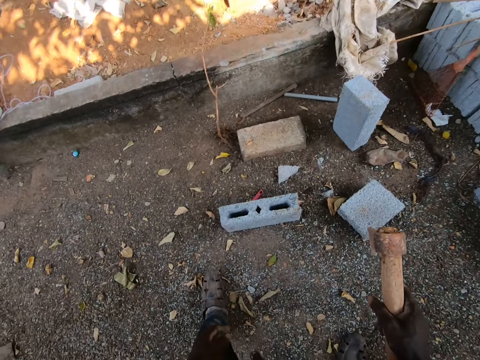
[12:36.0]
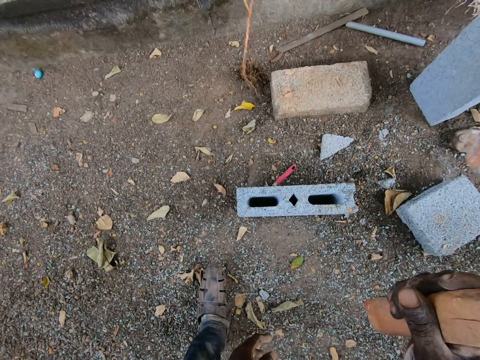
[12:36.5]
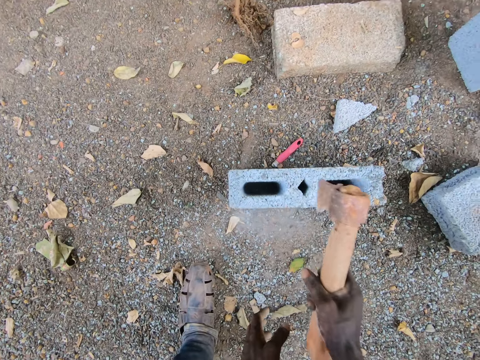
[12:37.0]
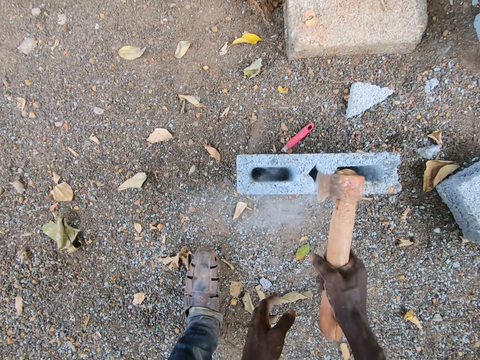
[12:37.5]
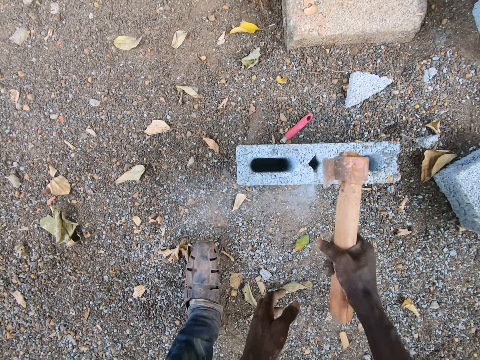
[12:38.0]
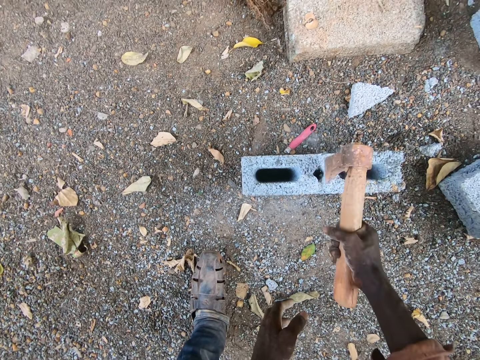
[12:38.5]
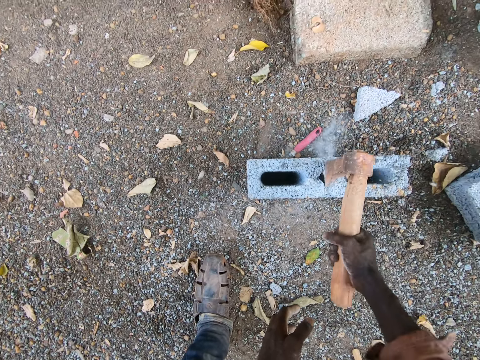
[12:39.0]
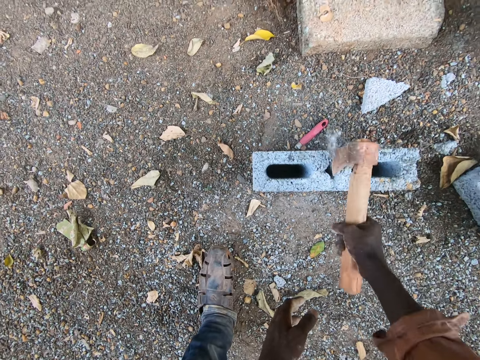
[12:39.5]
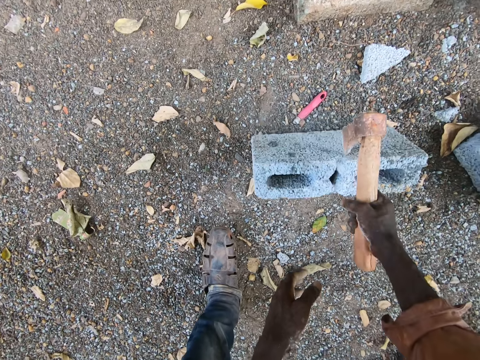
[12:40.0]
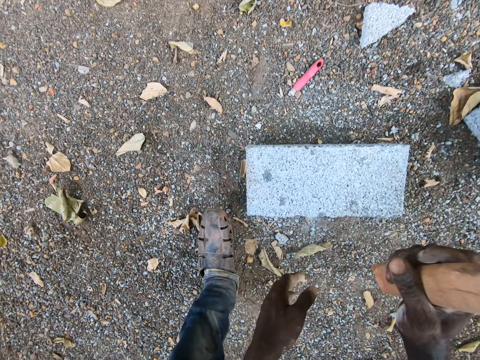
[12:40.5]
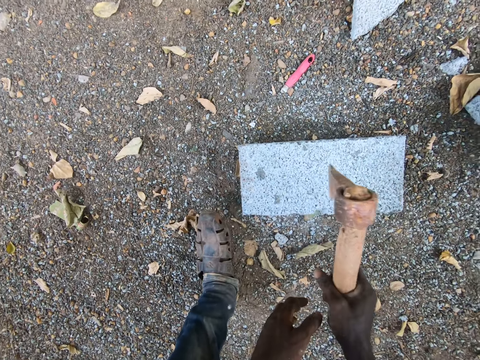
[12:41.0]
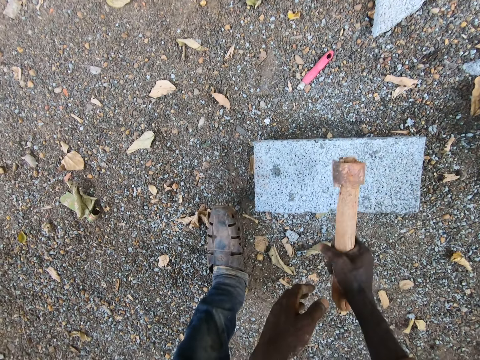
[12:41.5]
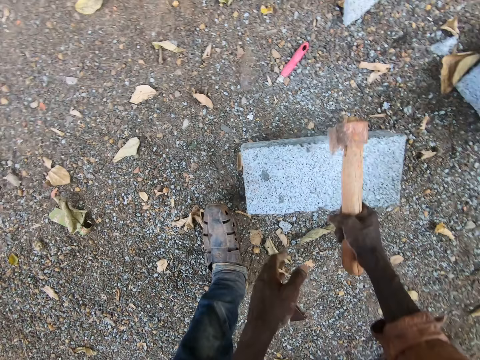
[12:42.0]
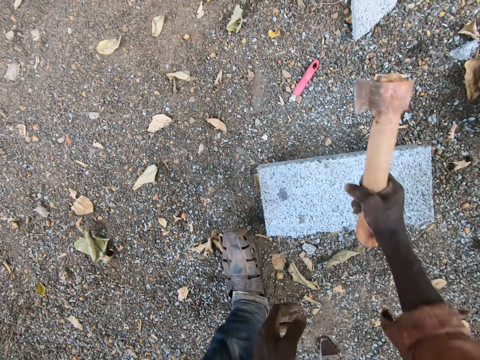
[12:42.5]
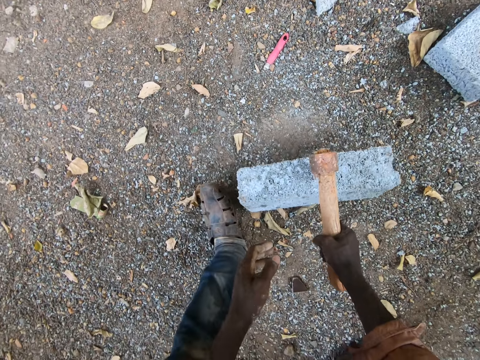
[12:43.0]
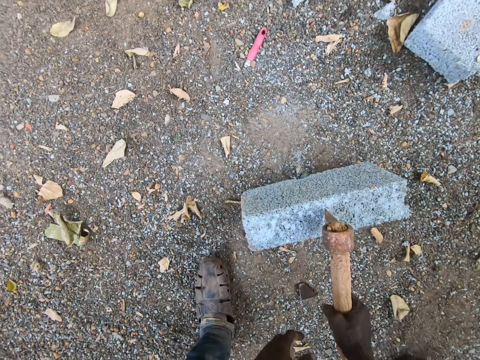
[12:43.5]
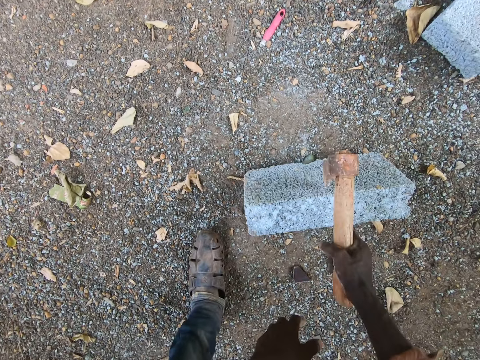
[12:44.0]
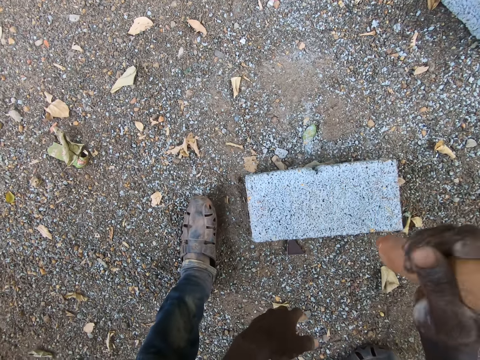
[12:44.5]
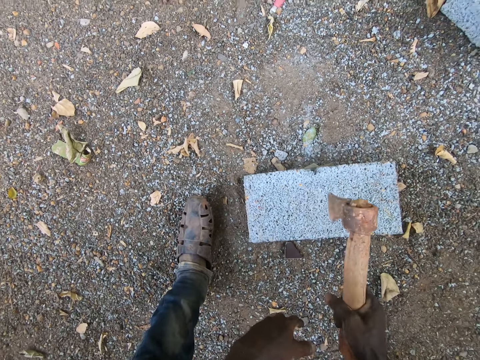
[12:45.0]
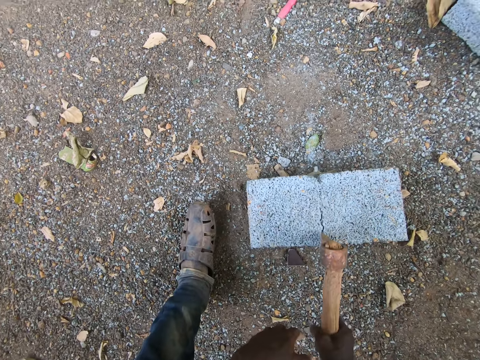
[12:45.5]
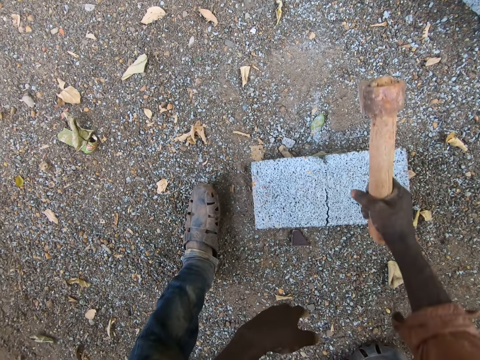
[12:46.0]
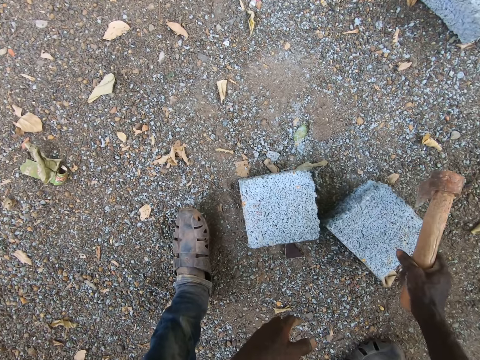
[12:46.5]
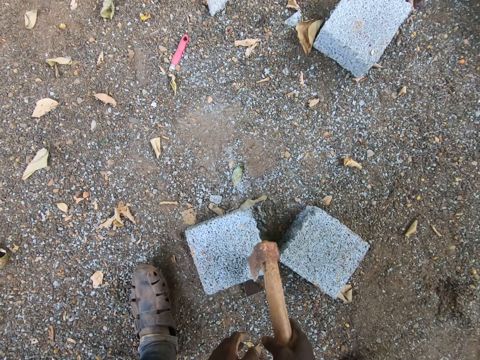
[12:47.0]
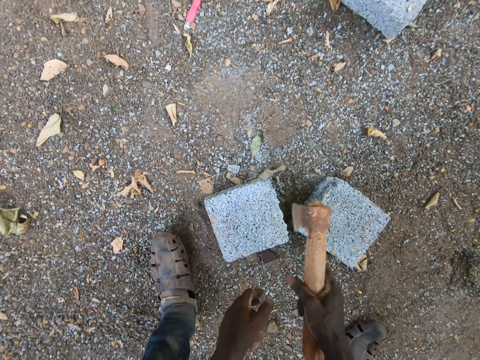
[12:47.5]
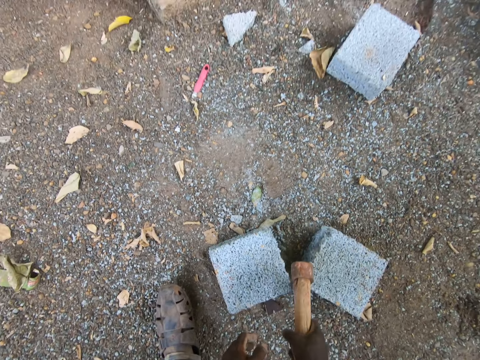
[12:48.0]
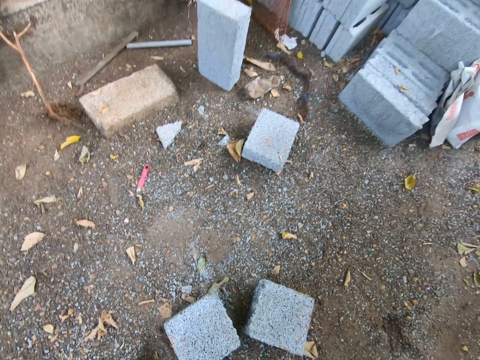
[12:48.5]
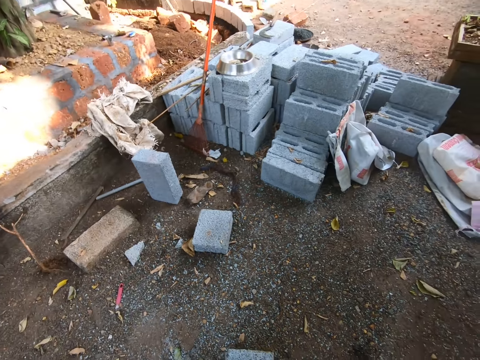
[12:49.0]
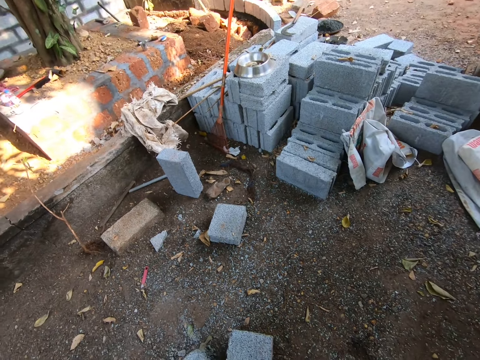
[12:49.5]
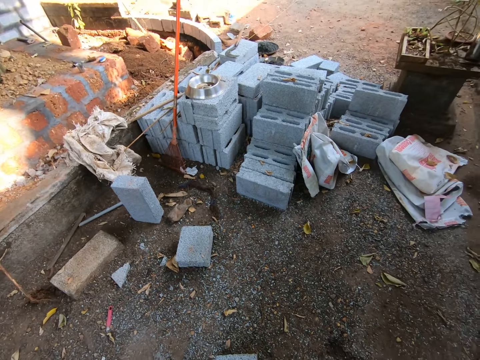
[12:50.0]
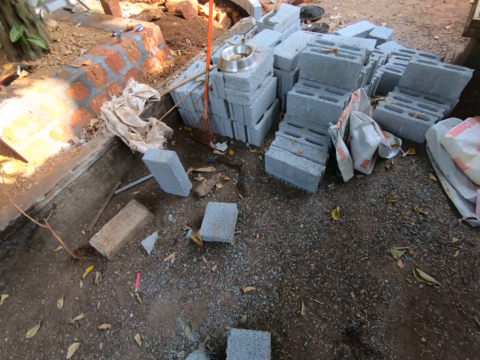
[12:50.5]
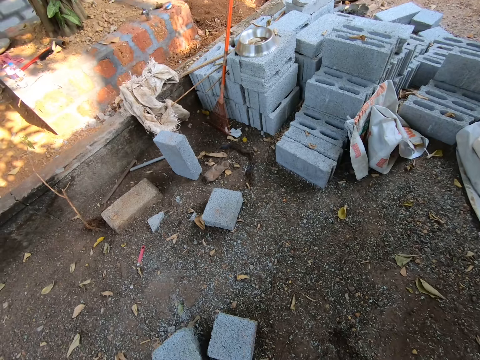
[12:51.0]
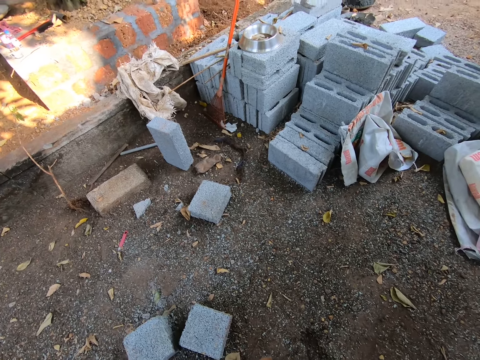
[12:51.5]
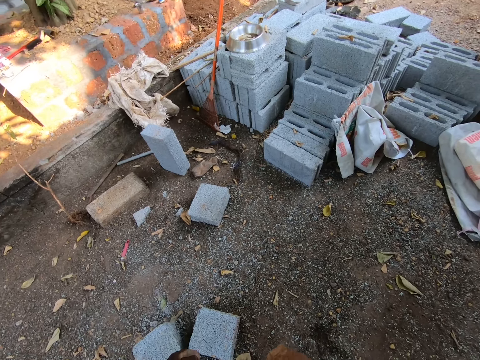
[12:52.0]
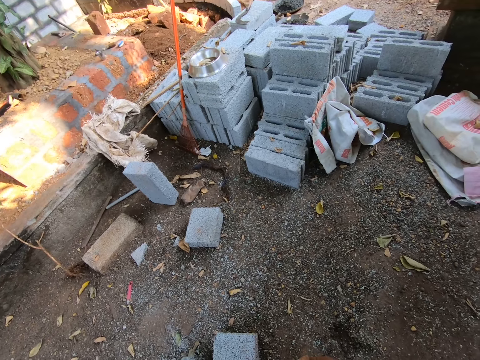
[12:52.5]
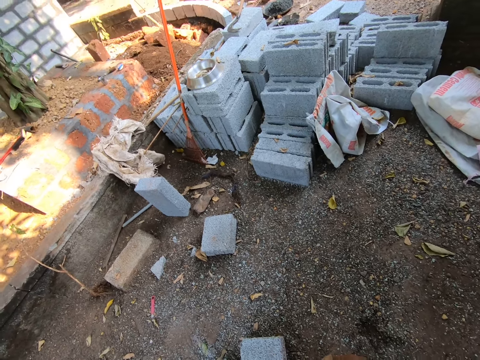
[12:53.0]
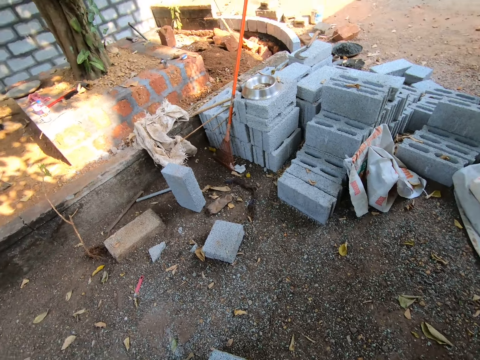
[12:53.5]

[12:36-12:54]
The camera wearer cuts a brick into two with an axe. They hit the brick with the axe. They look around the construction site.

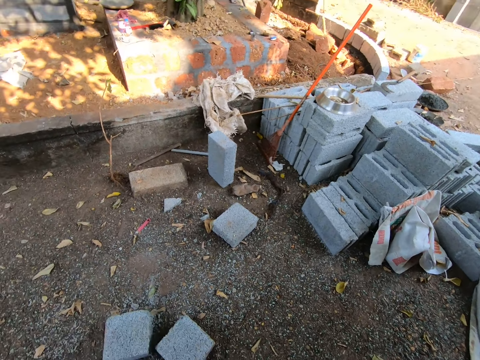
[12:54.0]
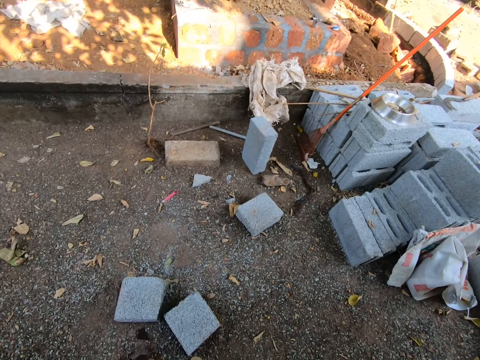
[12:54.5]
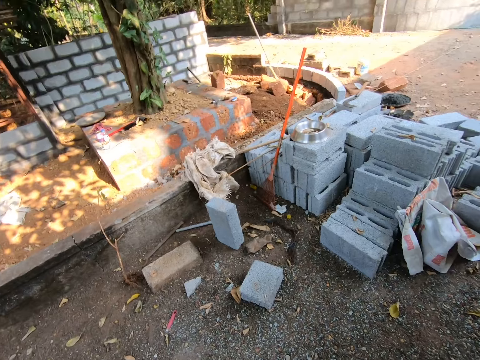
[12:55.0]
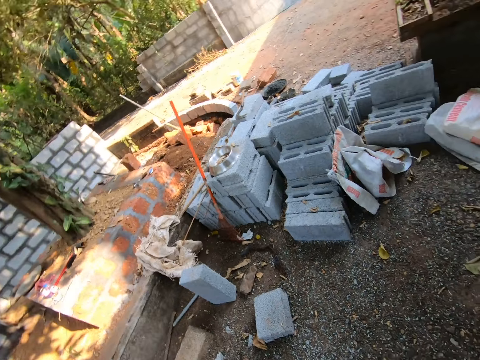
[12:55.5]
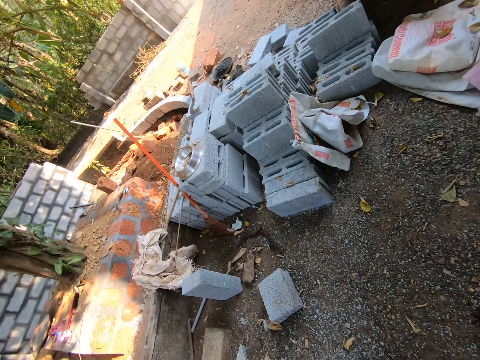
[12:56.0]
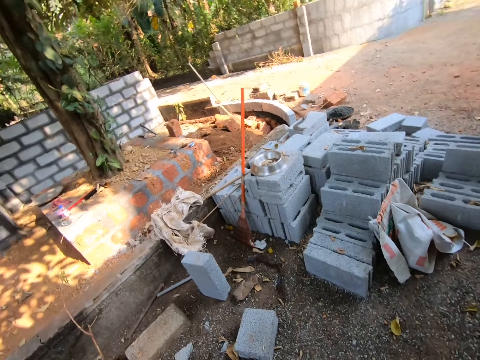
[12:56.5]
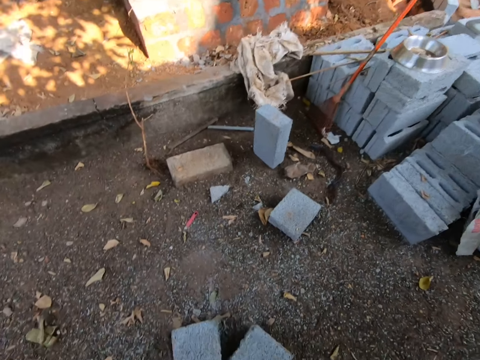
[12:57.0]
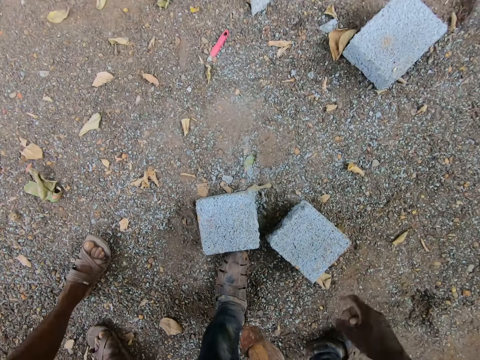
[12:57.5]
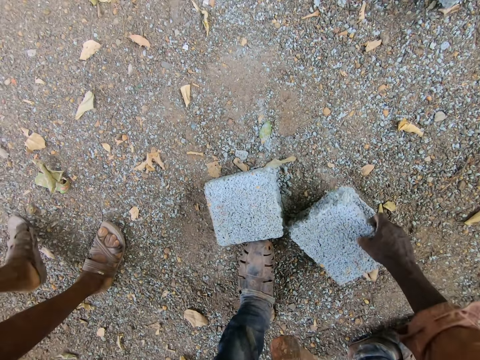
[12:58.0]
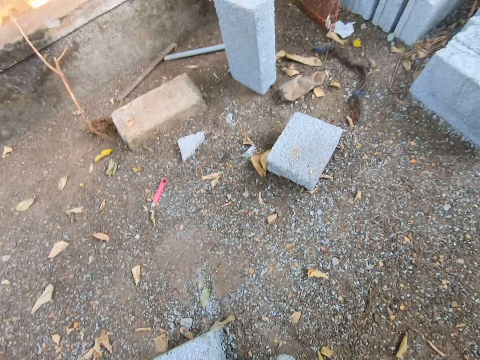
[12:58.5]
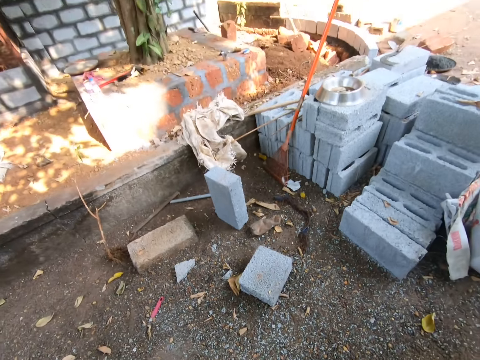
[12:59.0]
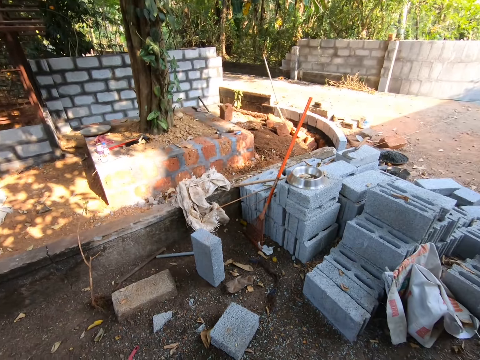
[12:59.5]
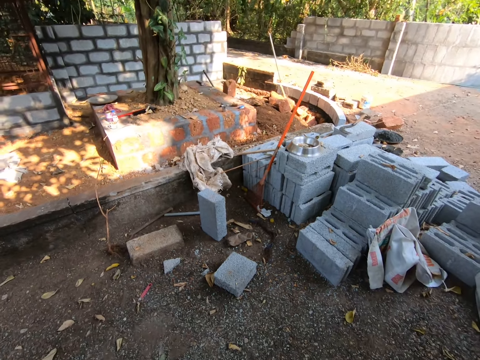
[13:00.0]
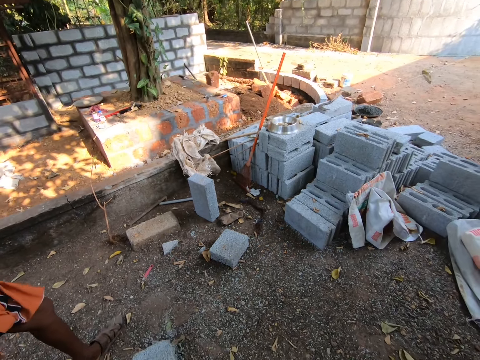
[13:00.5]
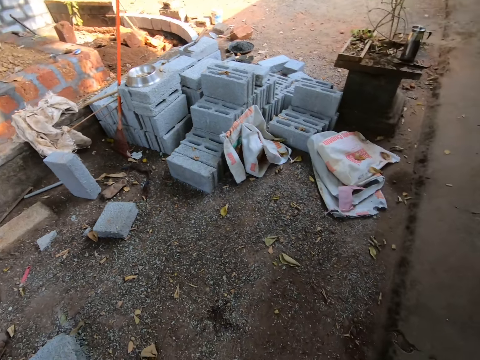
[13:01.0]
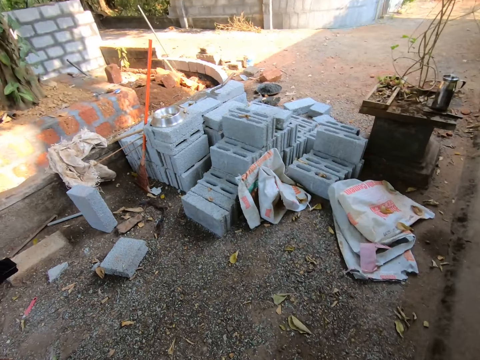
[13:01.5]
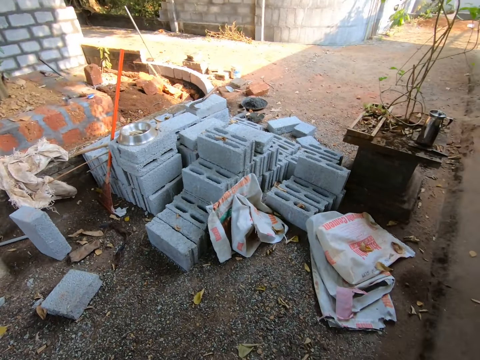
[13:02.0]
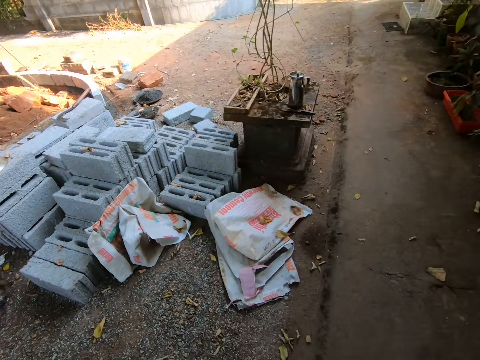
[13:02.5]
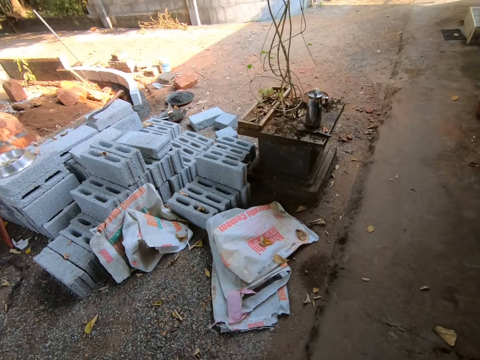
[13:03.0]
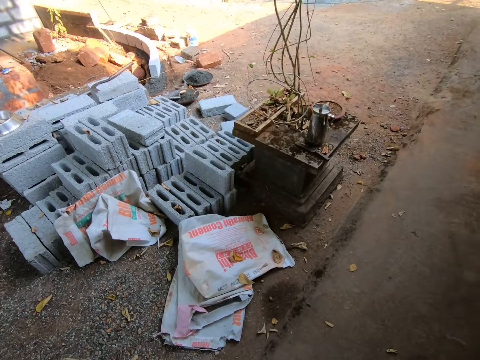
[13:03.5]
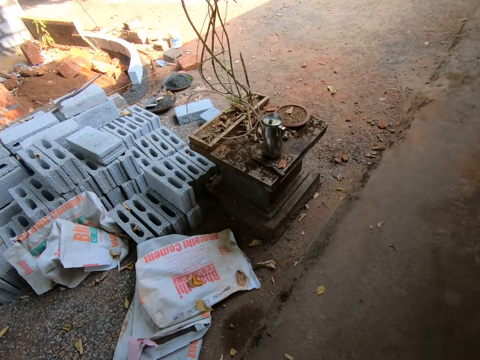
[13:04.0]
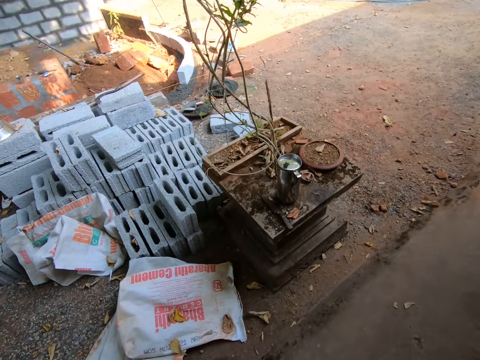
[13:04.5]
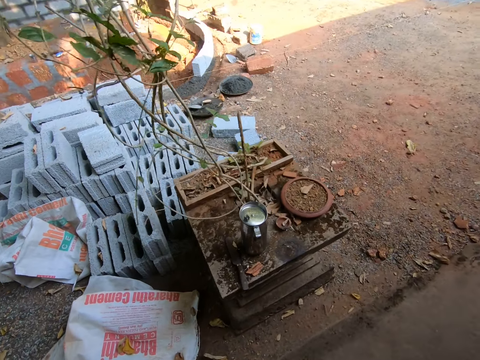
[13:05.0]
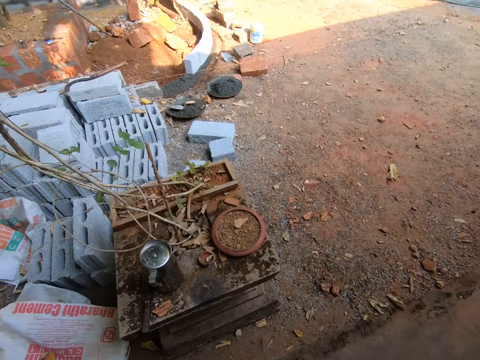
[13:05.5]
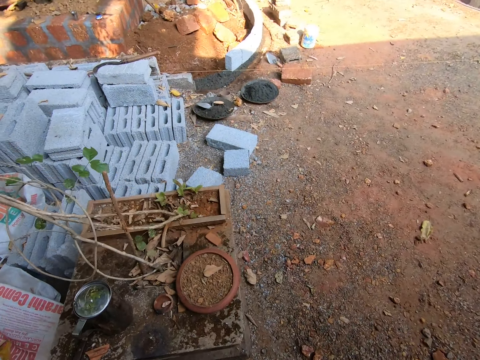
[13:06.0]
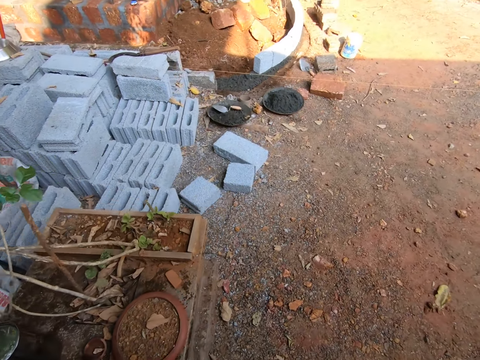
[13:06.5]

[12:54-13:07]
The camera wearer takes a brick from the ground. They walk around the site.
